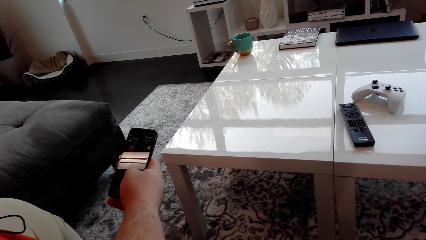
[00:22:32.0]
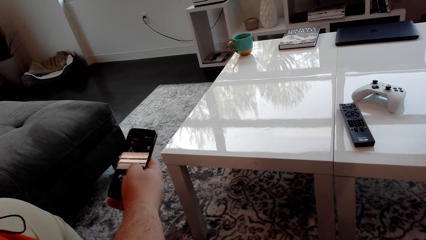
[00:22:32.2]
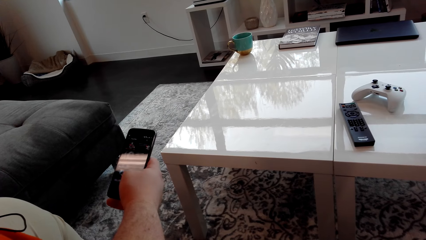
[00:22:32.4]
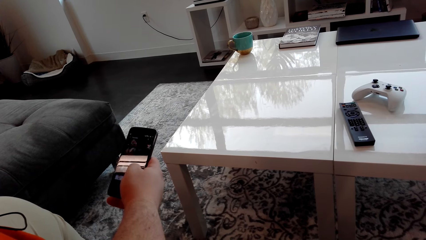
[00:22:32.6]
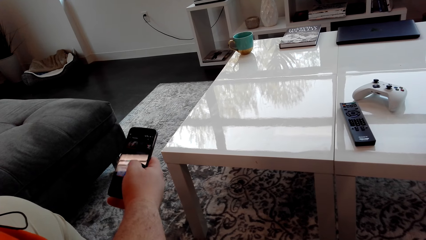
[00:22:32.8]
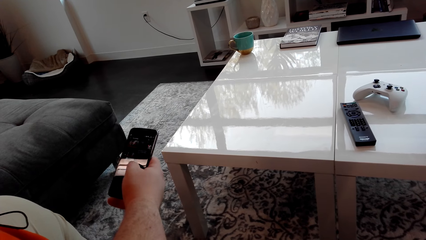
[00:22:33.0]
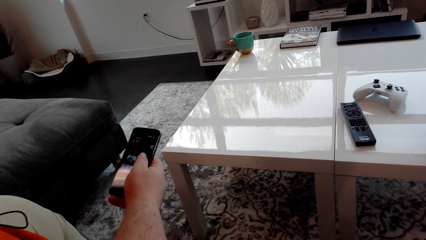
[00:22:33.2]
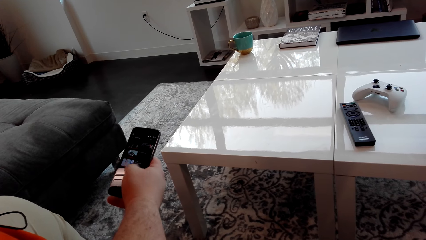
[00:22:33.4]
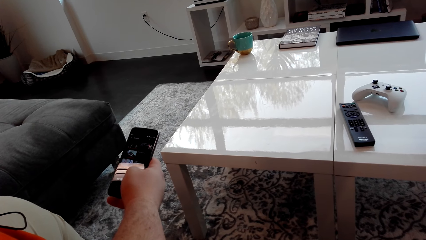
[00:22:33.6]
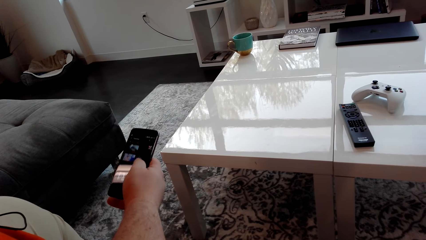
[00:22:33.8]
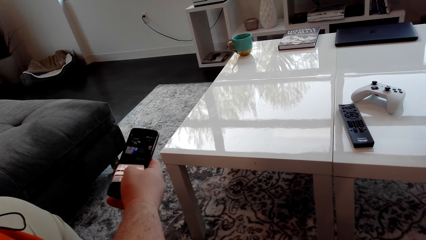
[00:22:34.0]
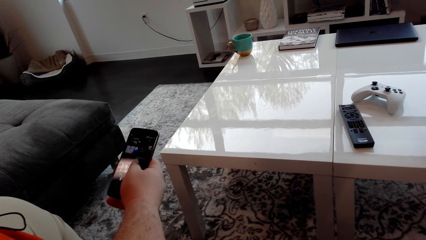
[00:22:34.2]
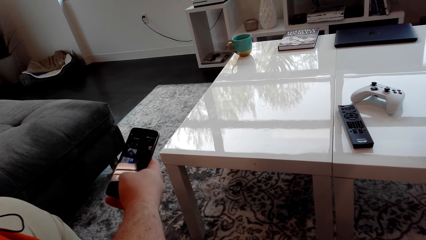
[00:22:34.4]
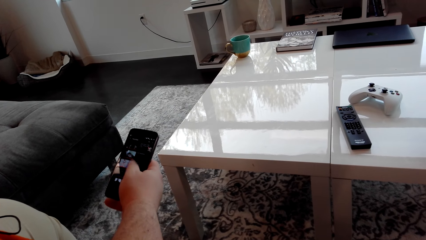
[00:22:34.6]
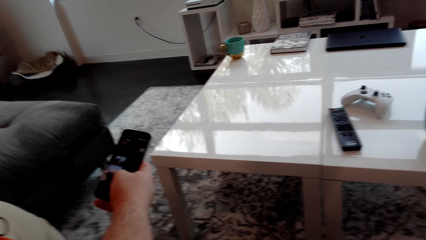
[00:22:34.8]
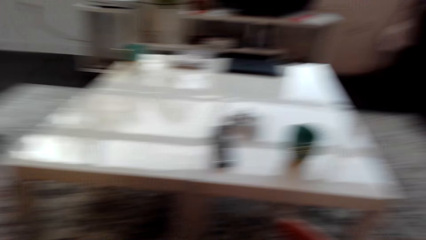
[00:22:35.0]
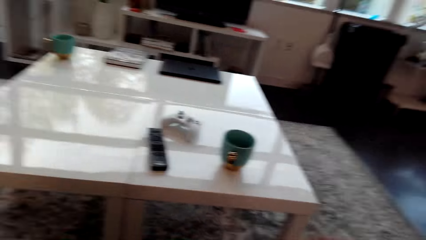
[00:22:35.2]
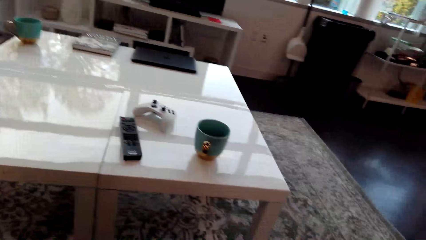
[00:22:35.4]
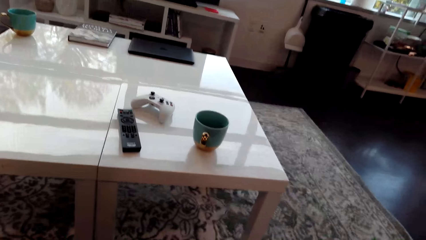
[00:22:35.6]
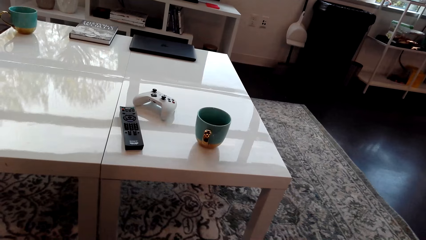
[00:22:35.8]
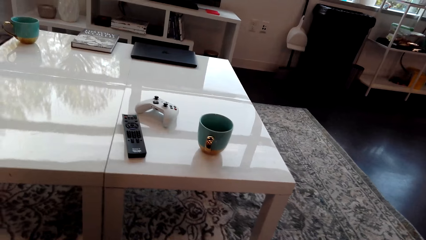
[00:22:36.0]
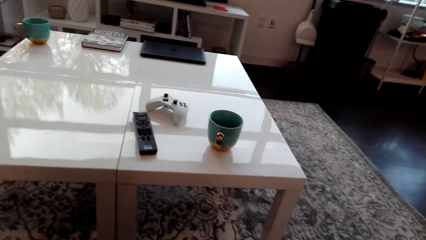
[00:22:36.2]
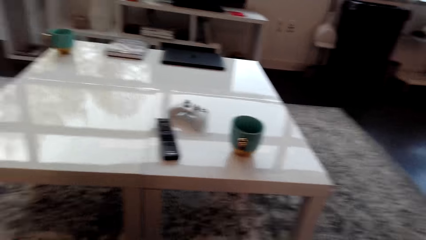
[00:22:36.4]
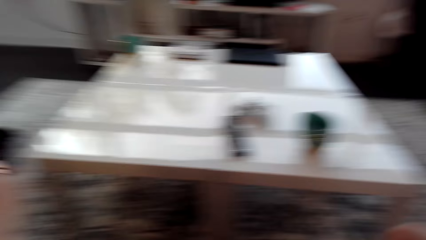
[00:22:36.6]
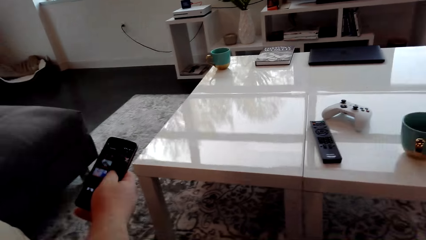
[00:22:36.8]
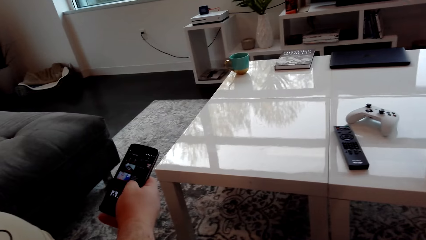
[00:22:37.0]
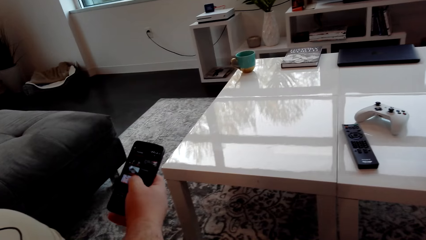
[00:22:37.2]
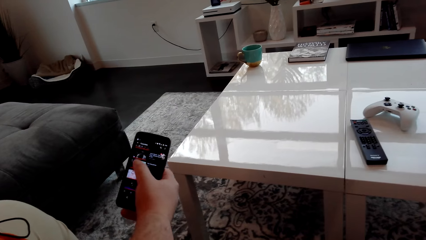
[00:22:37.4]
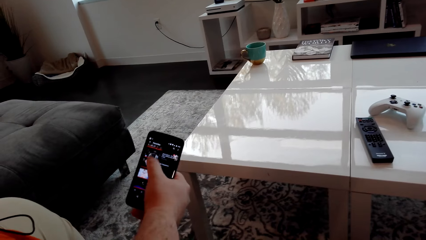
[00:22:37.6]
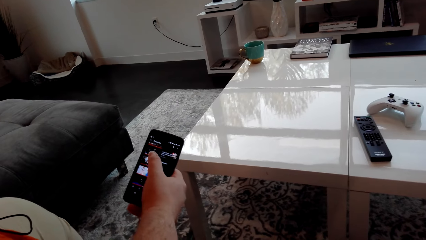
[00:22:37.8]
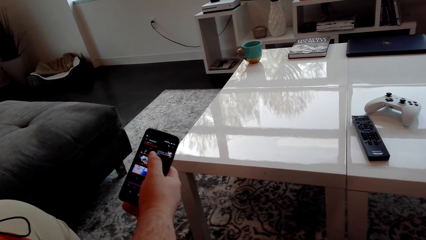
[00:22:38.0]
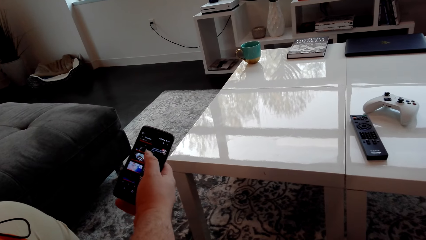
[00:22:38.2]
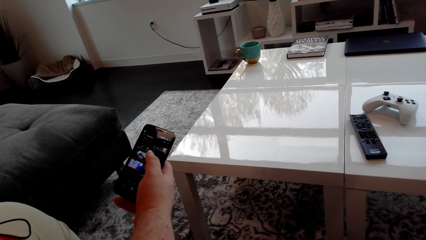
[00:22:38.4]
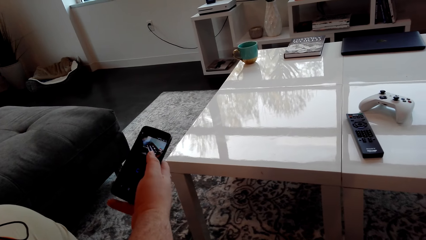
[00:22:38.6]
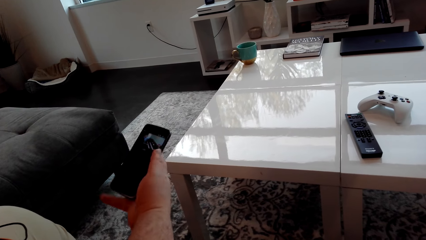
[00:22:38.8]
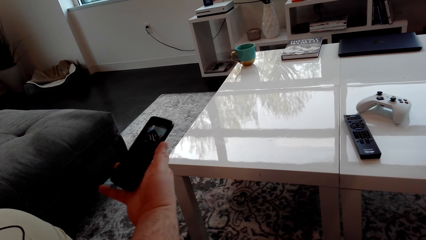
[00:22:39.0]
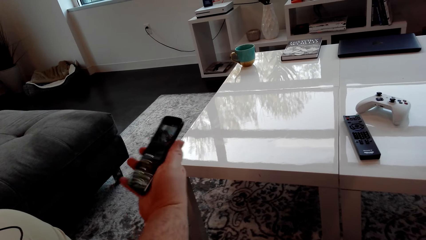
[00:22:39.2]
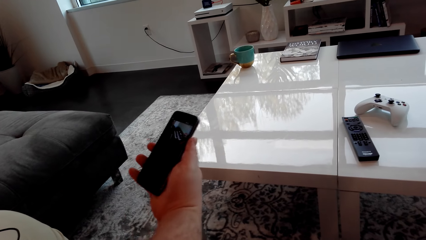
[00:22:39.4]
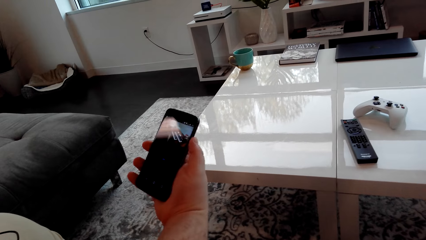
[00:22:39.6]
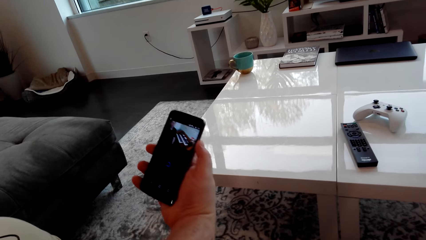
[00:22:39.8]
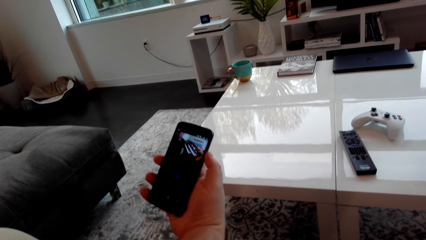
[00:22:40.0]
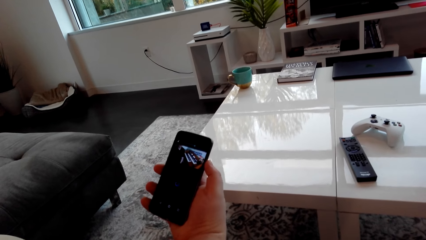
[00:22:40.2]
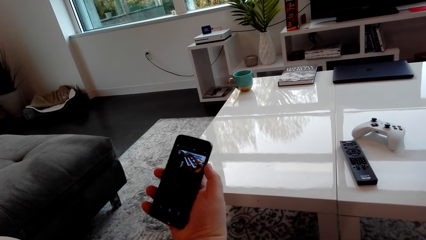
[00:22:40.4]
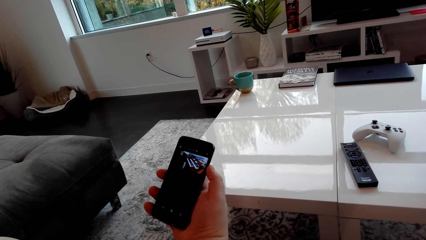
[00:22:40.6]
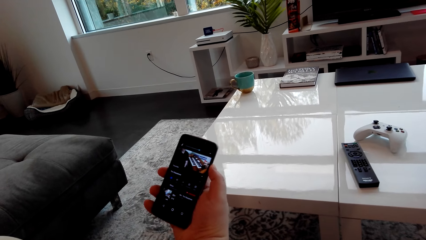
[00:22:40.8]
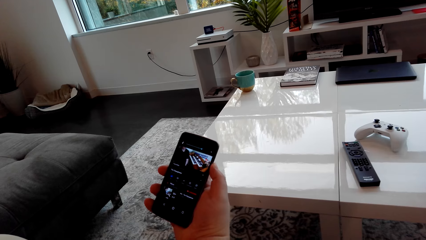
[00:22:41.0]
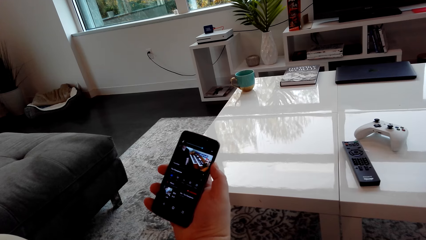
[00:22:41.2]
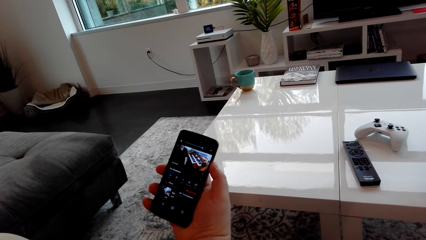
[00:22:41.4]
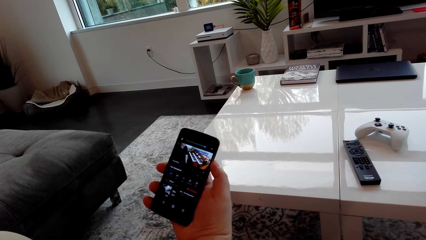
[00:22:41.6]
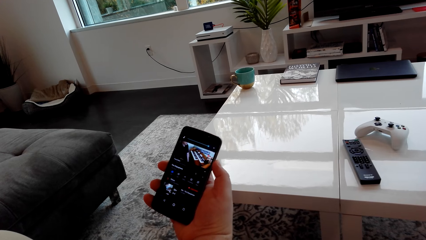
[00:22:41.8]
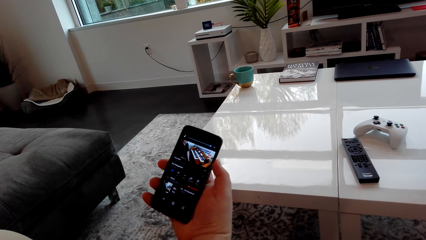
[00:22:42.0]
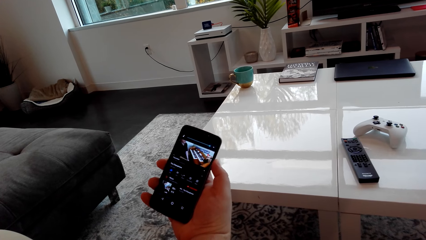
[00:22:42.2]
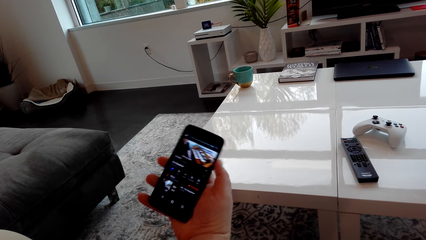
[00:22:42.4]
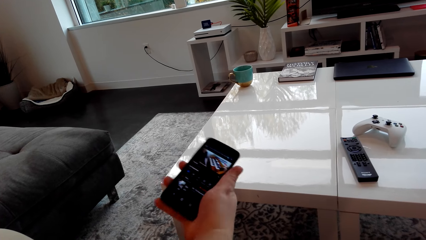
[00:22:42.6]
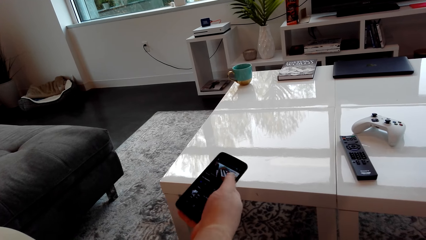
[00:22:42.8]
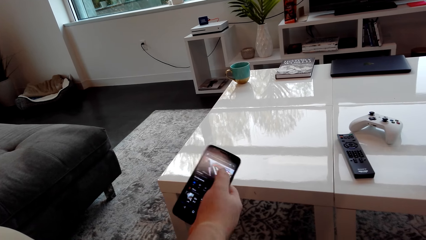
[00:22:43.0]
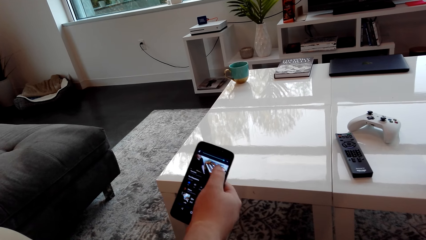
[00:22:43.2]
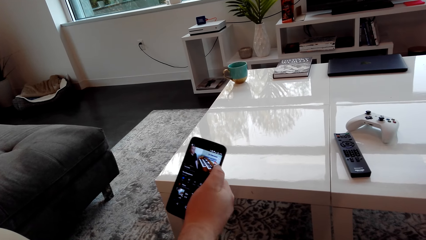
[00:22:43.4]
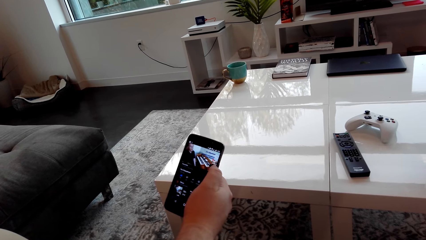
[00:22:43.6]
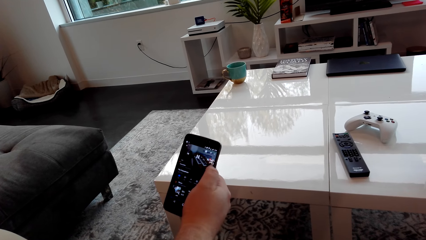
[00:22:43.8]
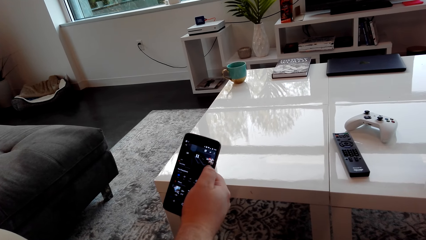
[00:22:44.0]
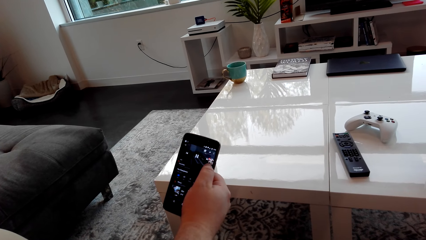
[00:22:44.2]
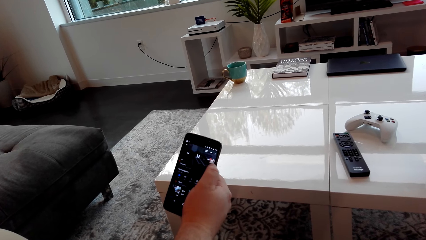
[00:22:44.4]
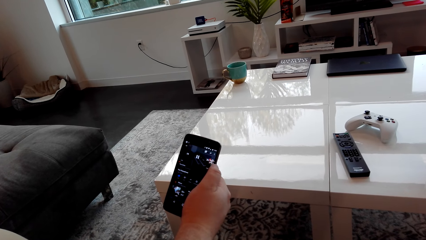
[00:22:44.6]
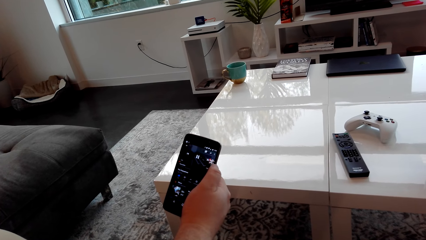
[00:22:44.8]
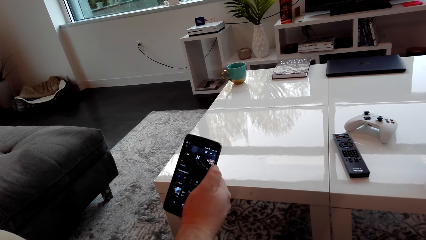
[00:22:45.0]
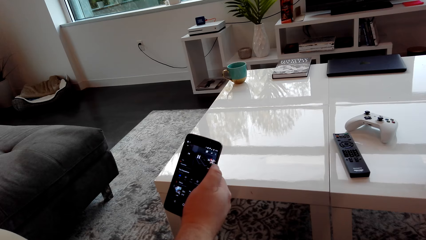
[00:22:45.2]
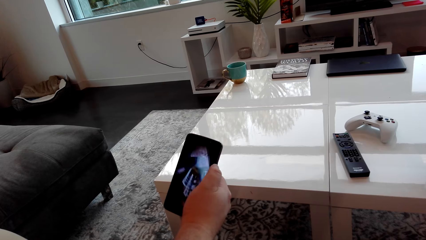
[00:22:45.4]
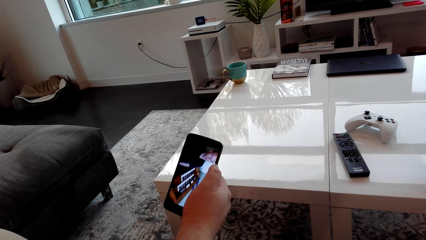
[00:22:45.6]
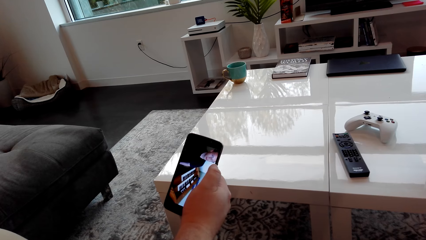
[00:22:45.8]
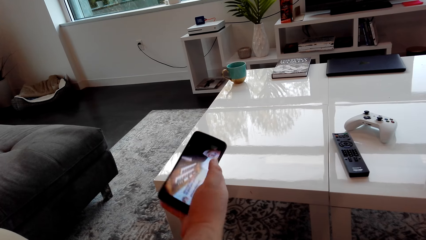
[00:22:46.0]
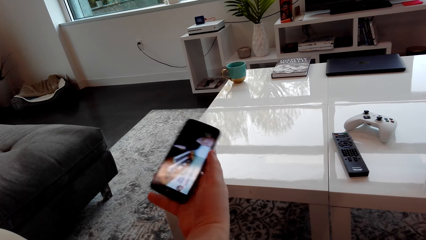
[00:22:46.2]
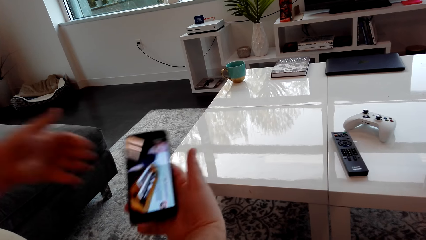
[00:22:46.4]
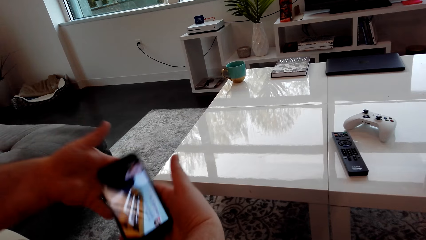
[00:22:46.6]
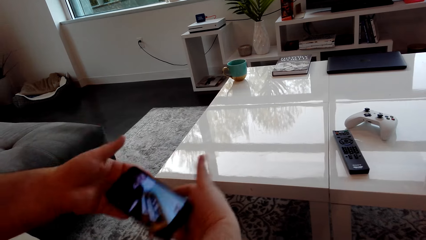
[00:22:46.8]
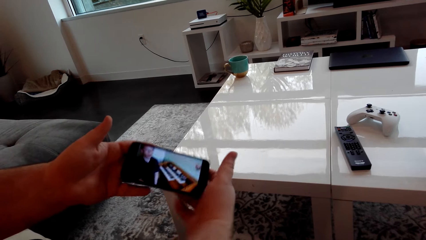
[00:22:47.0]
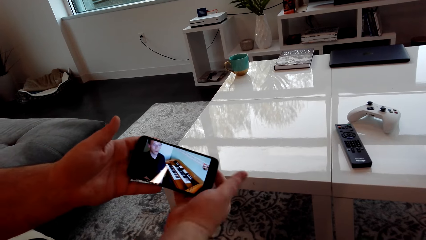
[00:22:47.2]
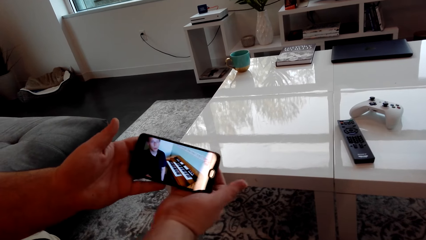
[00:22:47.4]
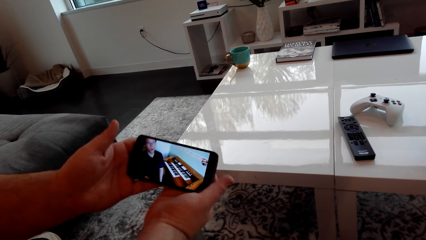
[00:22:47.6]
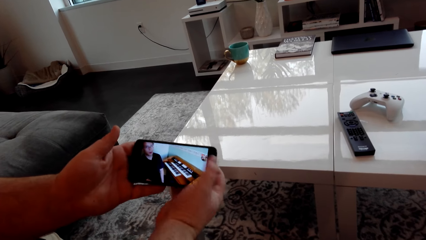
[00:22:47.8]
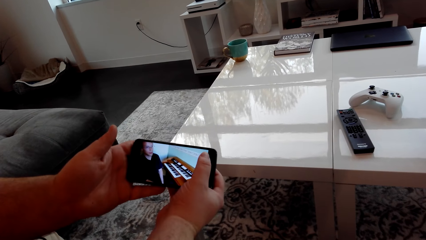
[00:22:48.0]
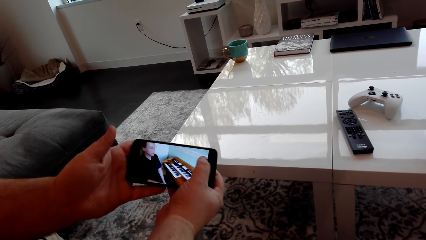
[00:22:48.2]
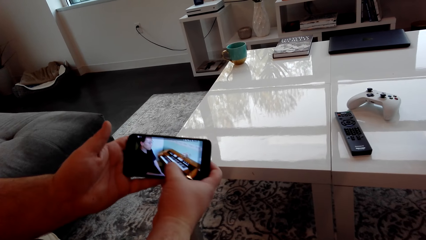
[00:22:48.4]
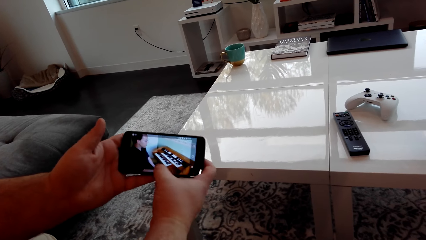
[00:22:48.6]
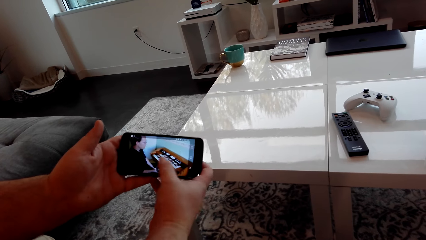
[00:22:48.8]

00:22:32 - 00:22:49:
The camera wearer looks around. They look at a man's cellphone. A person turns the cellphone. The camera wearer tilts the phone.
